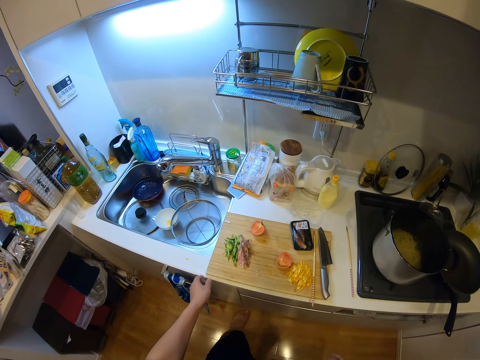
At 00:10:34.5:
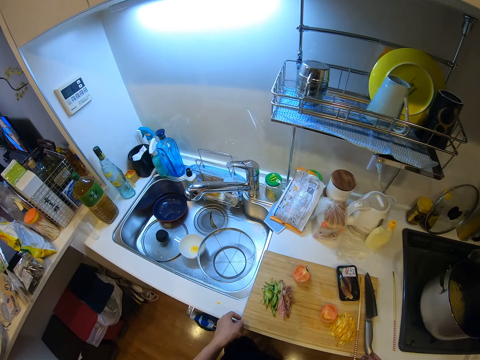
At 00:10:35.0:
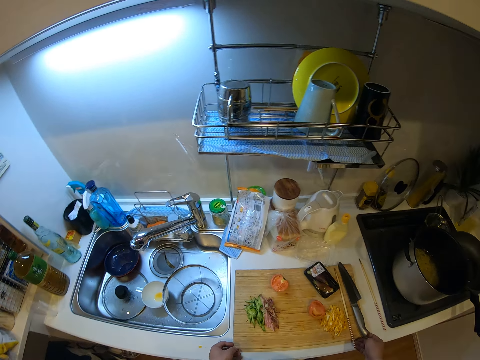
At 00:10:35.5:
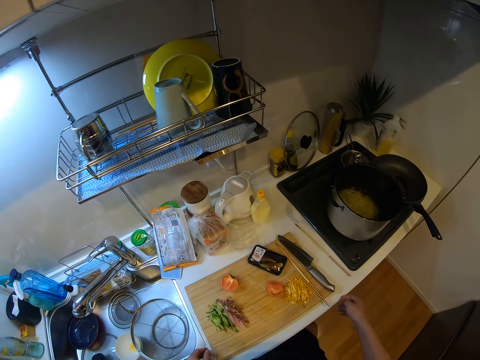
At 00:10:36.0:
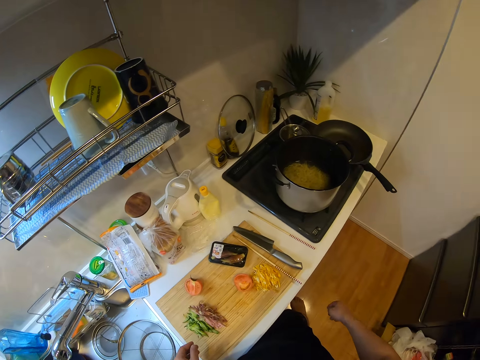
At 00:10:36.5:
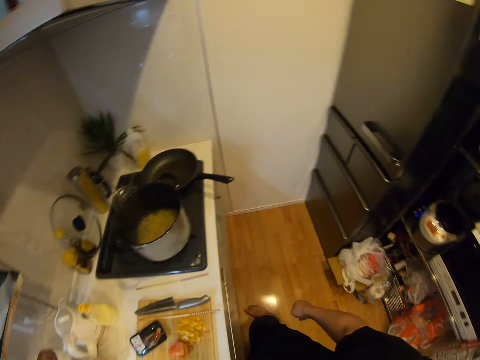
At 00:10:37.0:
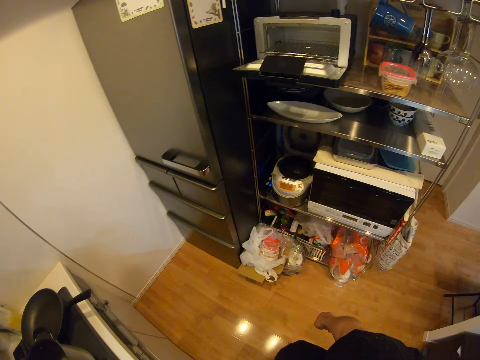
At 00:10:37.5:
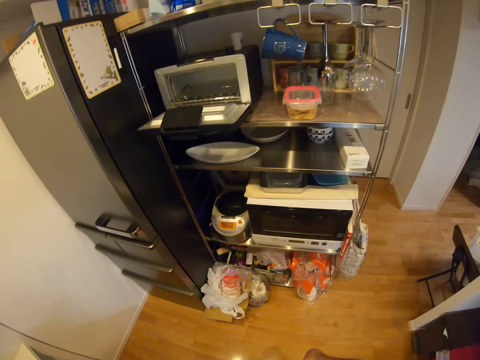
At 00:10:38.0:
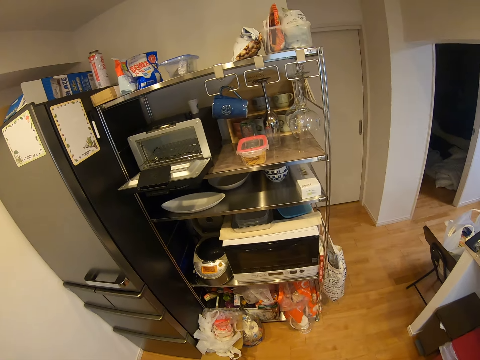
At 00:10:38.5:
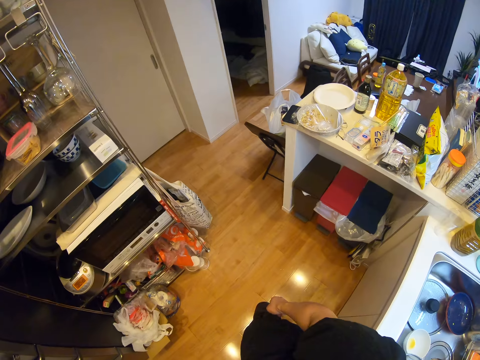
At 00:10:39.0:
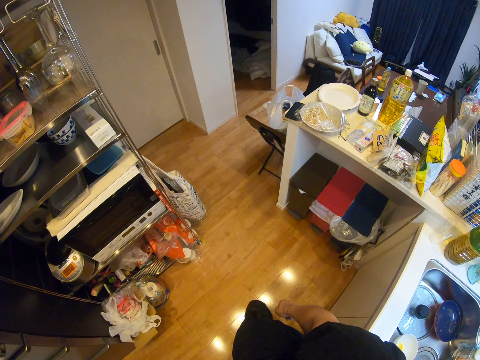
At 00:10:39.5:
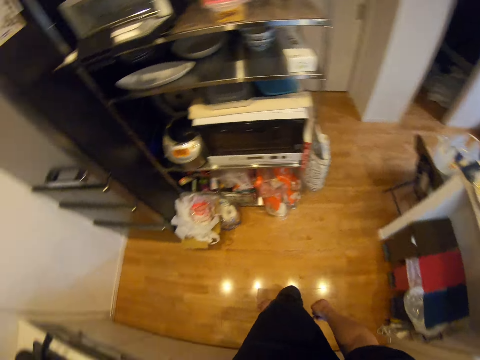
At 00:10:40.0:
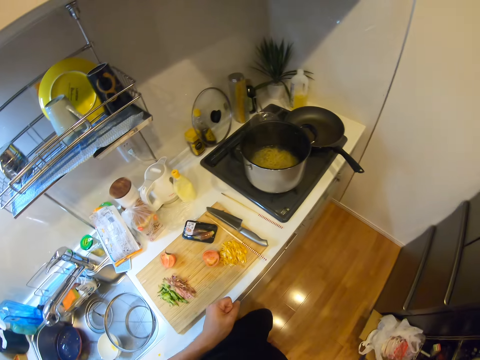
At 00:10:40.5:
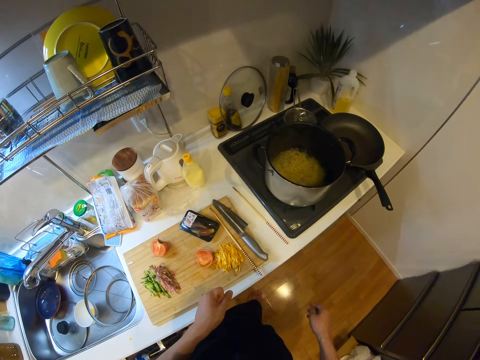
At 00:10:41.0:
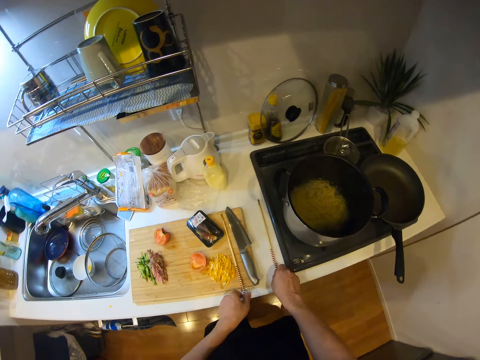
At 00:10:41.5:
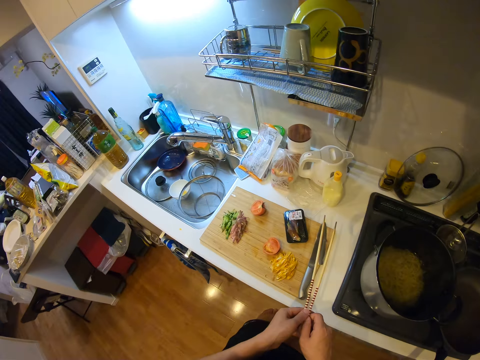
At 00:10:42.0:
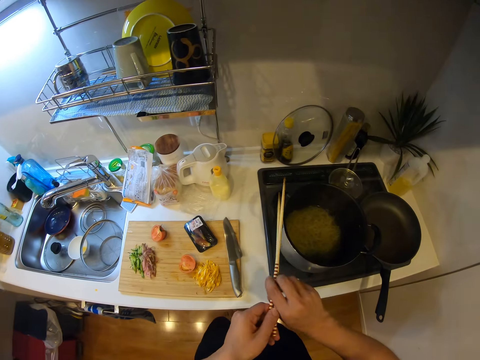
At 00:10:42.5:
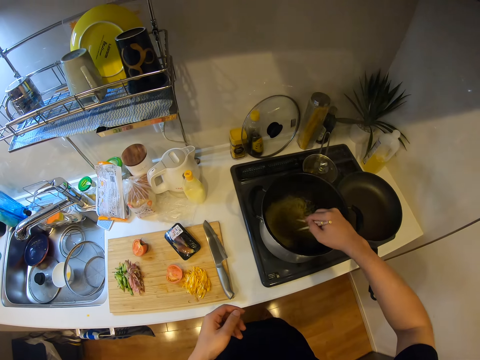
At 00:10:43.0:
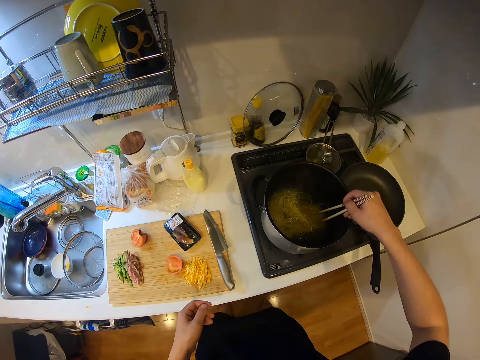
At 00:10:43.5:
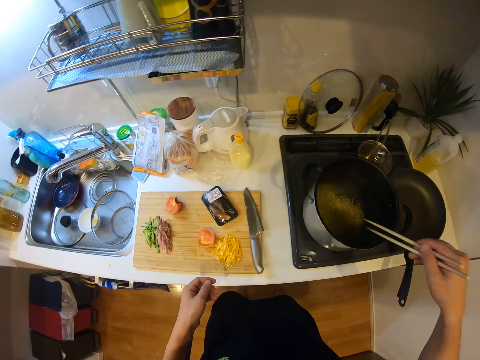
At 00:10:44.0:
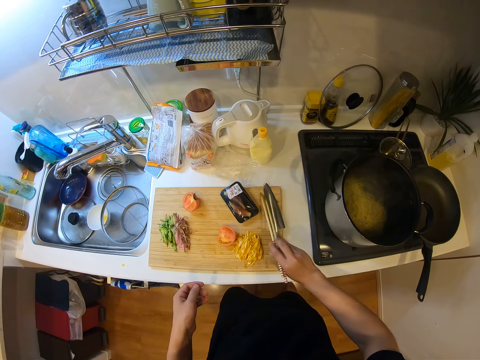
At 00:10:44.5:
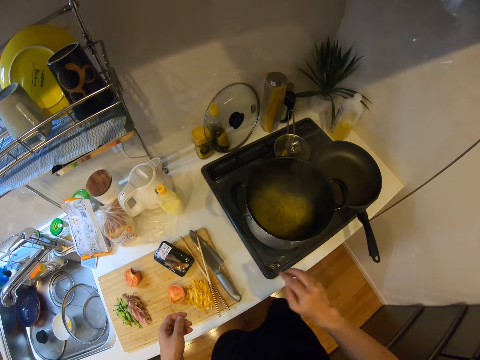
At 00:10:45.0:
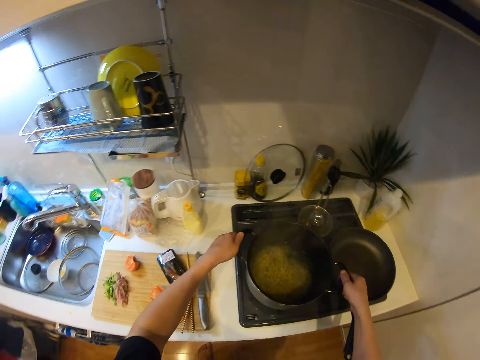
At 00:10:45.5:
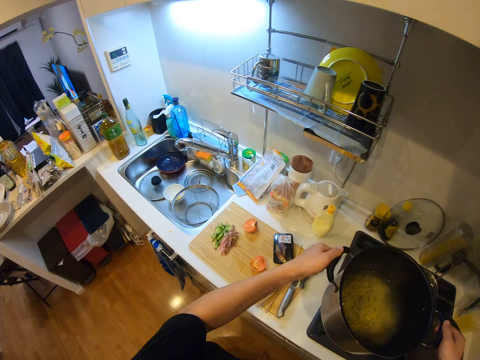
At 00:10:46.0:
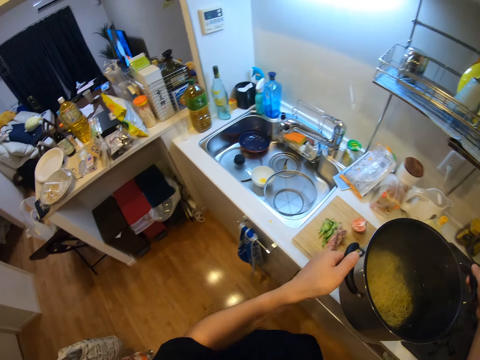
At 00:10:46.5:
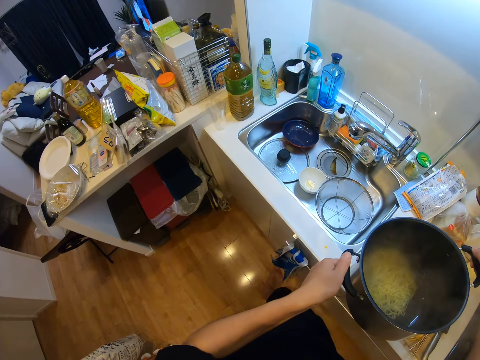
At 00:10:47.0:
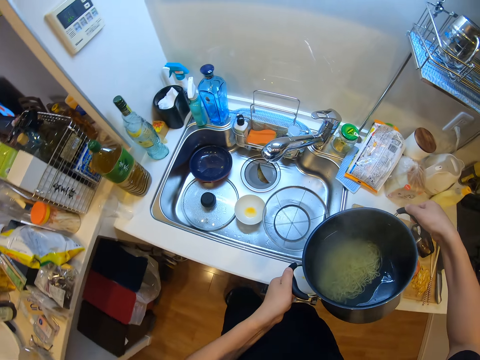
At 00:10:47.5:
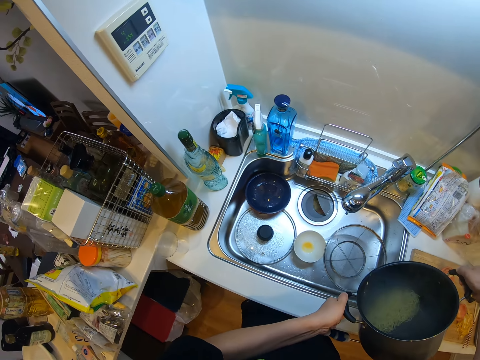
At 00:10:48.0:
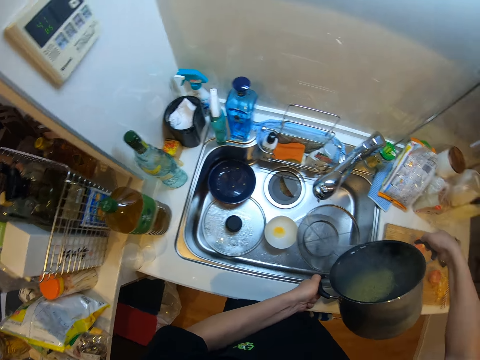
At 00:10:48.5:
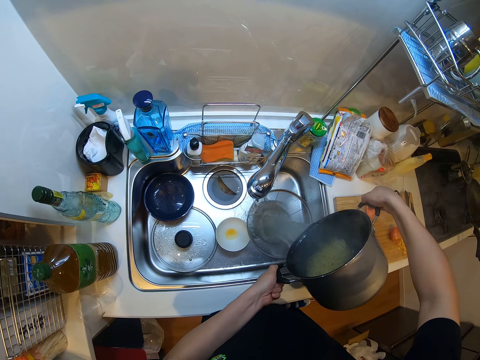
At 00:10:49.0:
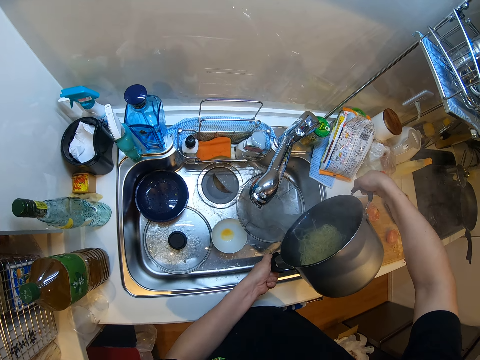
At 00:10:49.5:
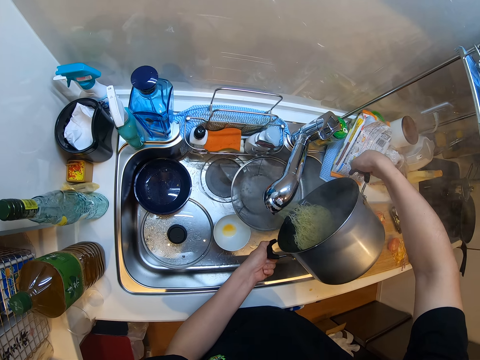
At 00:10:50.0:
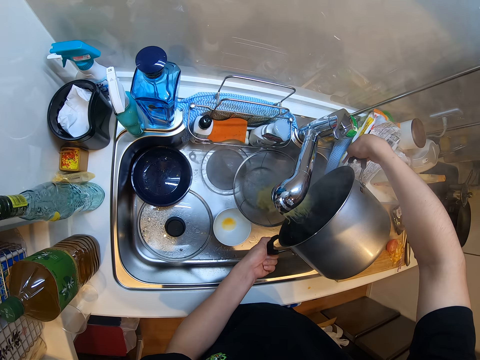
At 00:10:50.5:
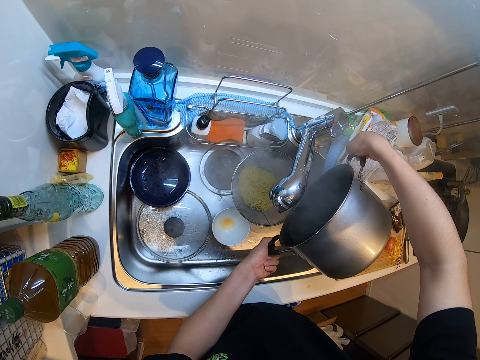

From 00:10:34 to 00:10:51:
The camera wearer moves the wooden chopping board on the cabinet. They look around. They move the leg. They walk in the kitchen. They pick the chopsticks on the cabinet with both hands. They stir the pasta or spaghetti in a pot on the gas cooker with the chopsticks. They shake the chopsticks. They place the chopsticks on the wooden chopping board. They pick the cooking pot with the spaghetti. They carry the pot on the gas cooker with both hands. They walk in the kitchen. They pour the pasta in the pot into a sieve in the sink.

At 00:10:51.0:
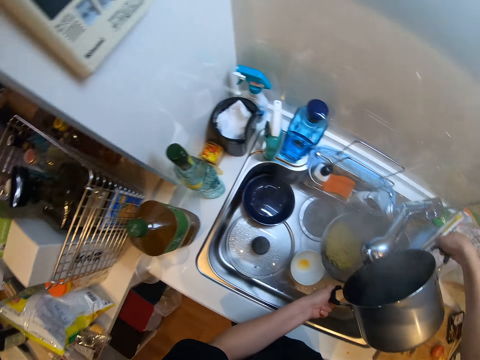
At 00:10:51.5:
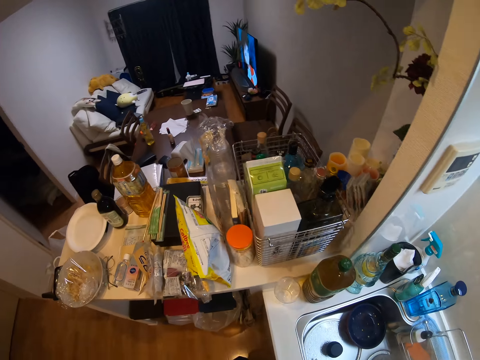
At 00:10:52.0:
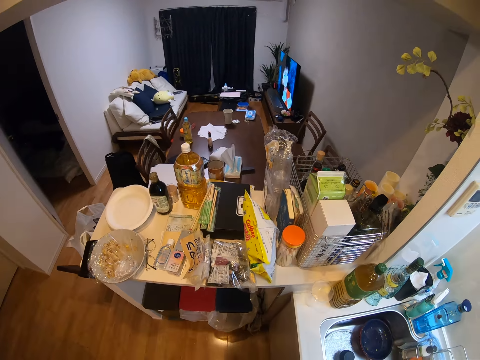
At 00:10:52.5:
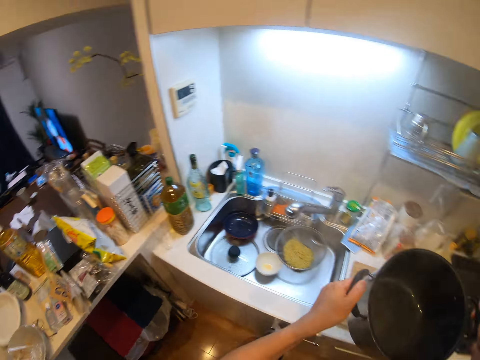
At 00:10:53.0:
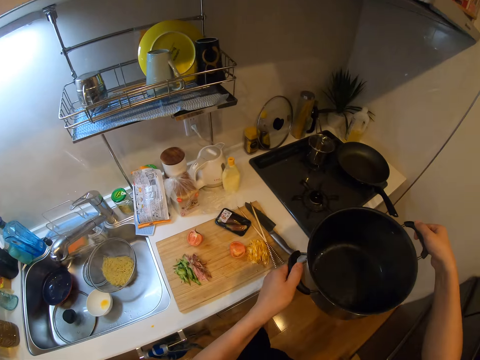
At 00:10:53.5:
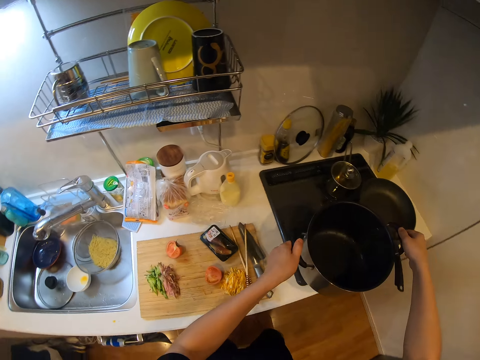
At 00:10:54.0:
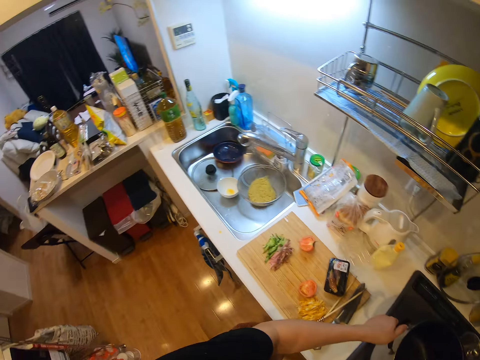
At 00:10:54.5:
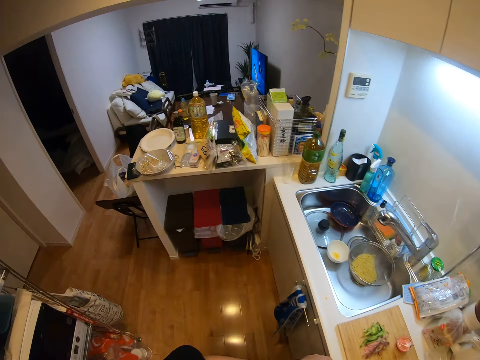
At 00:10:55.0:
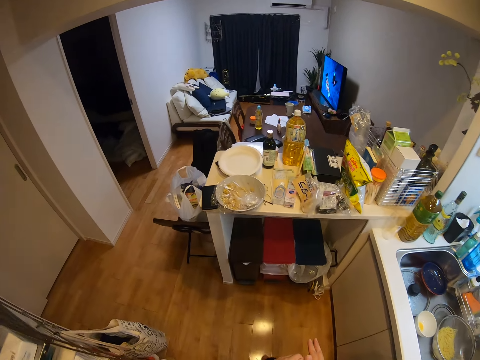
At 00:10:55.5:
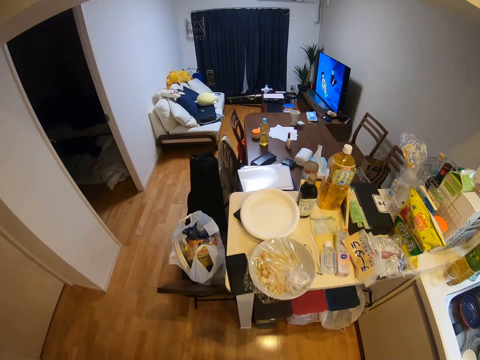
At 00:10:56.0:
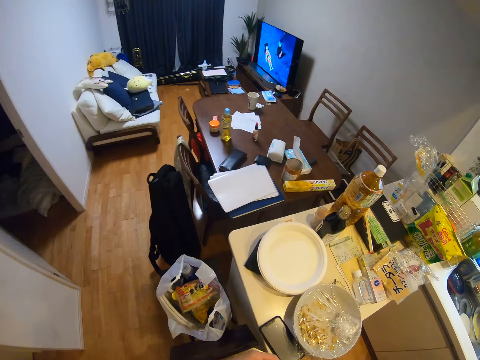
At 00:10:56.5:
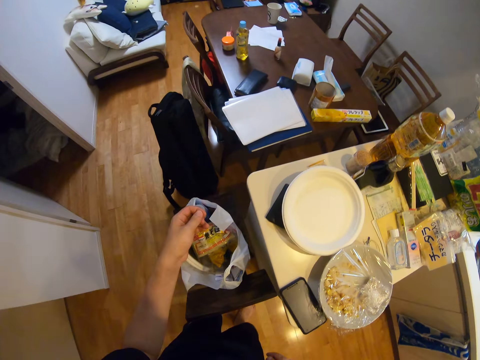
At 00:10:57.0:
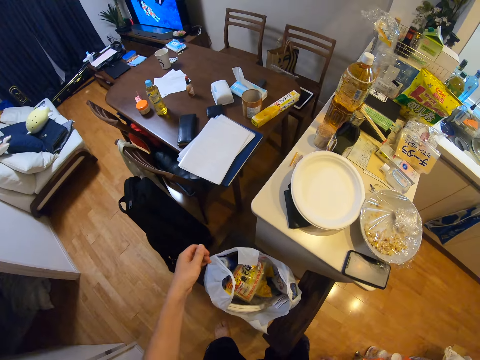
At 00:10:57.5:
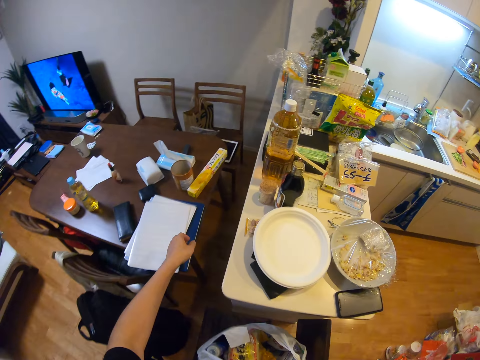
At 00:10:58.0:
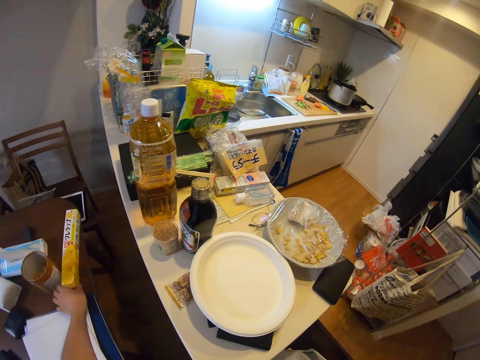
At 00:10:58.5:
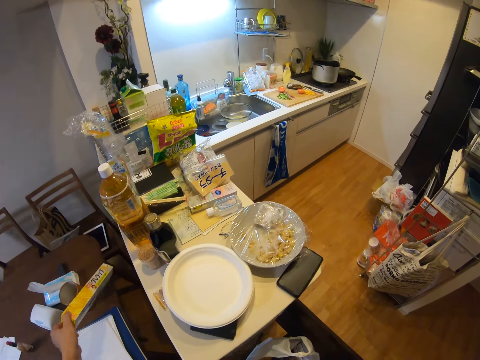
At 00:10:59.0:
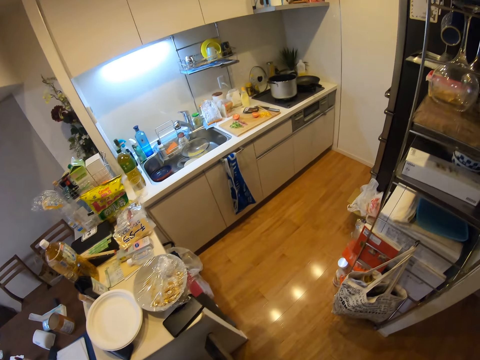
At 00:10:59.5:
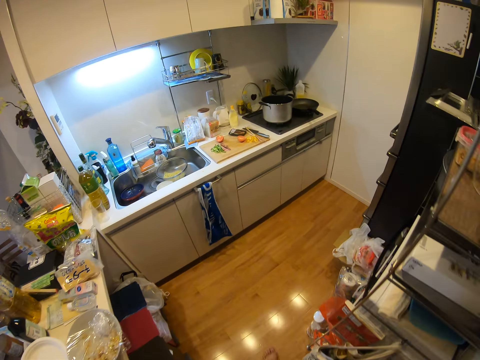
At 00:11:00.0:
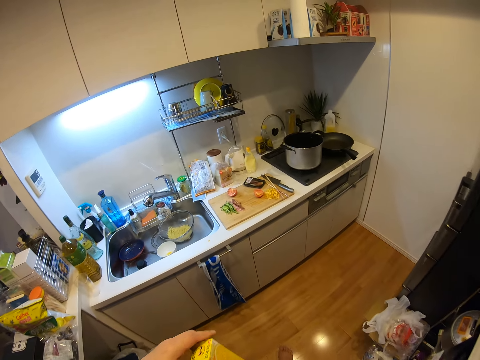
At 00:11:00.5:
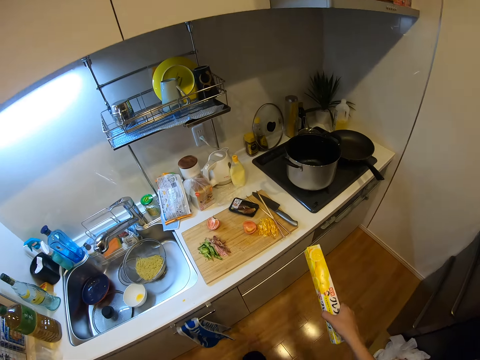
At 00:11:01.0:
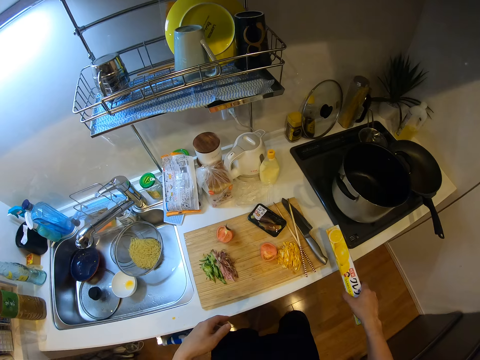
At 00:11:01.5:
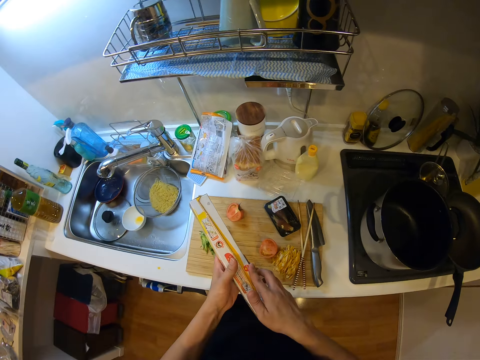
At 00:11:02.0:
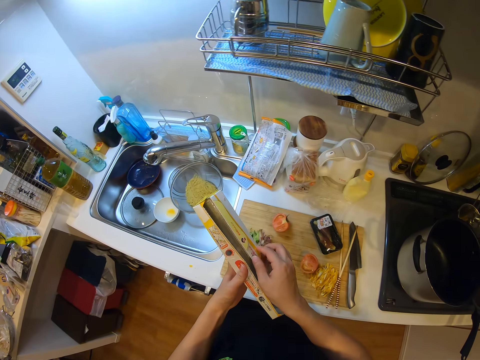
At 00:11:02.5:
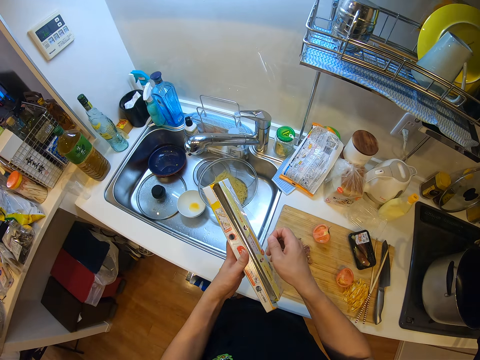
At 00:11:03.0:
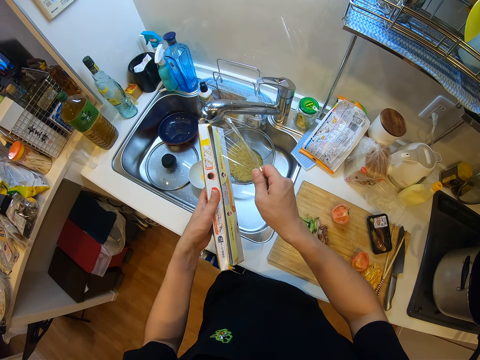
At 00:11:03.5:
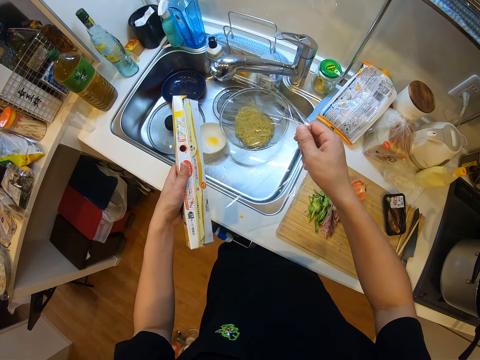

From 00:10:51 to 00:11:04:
The camera wearer walks in the room. She places the cooking pot on the cooking stove. She walks towards a table in the kitchen. She picks a carton or transparent wrap foil box on the table with her left hand. She holds the box with both hands. She opens the box. She pulls the transparent wrap foil. She removes the nylon around the carton with her right hand.
